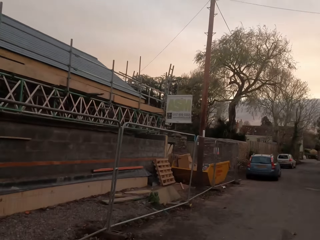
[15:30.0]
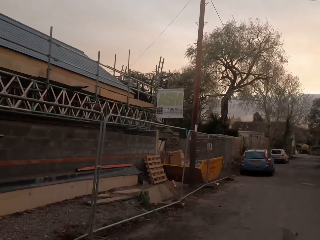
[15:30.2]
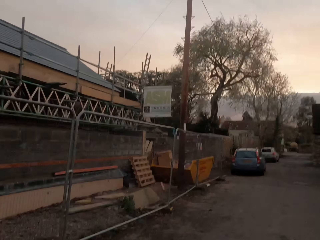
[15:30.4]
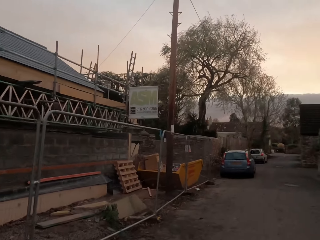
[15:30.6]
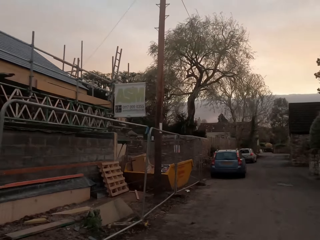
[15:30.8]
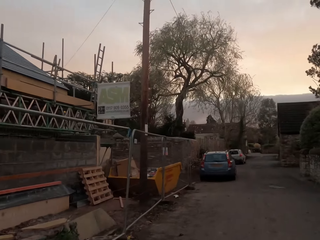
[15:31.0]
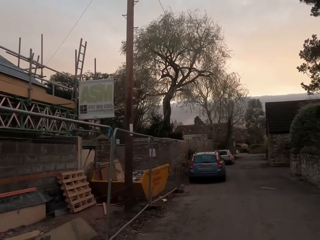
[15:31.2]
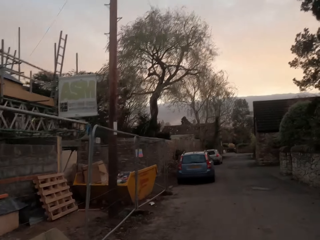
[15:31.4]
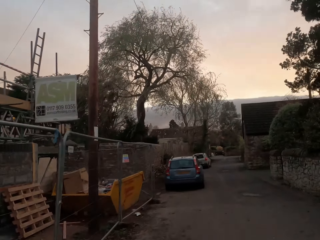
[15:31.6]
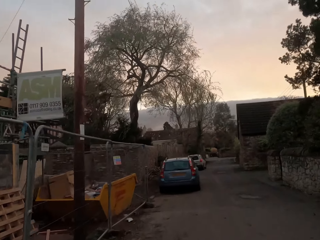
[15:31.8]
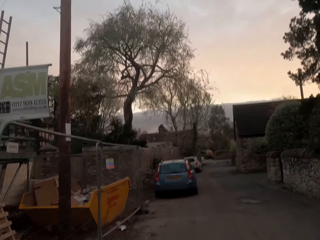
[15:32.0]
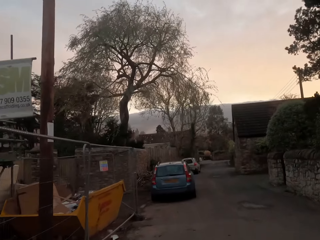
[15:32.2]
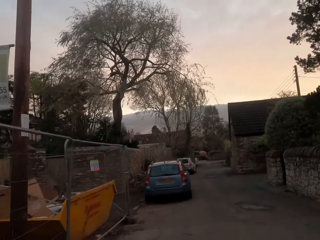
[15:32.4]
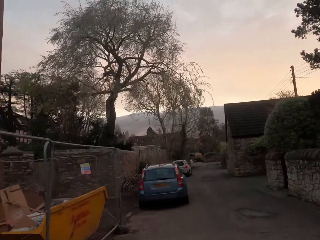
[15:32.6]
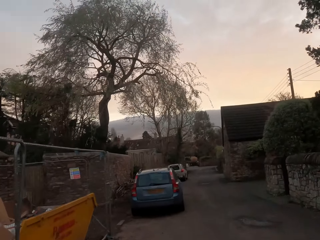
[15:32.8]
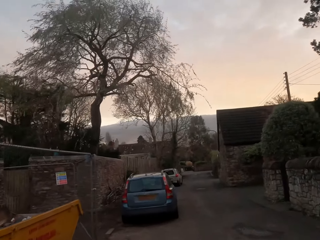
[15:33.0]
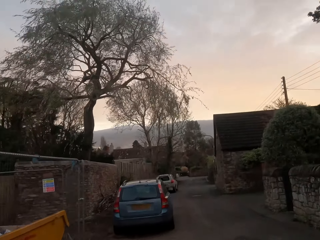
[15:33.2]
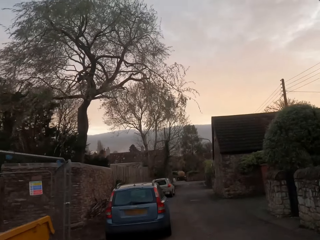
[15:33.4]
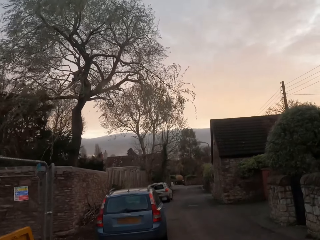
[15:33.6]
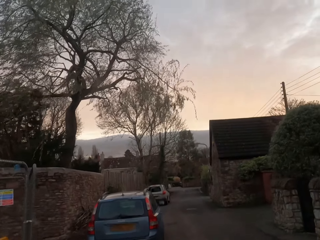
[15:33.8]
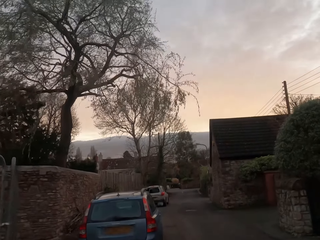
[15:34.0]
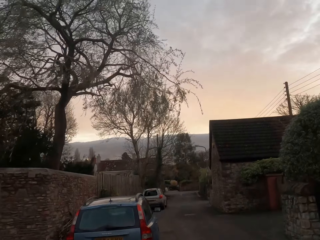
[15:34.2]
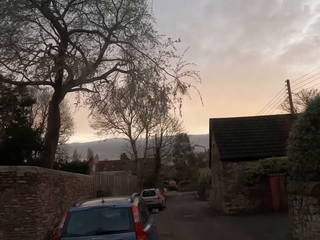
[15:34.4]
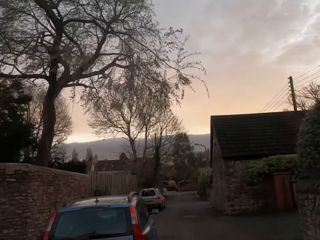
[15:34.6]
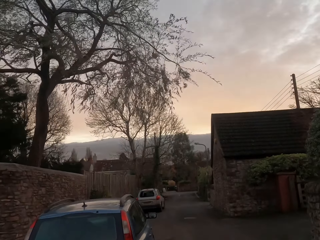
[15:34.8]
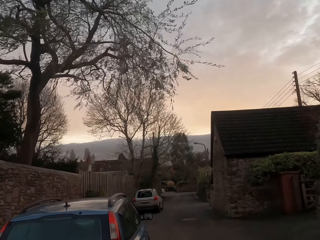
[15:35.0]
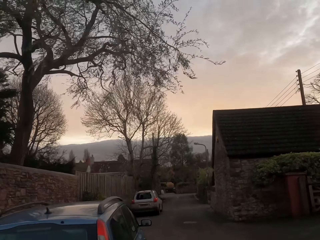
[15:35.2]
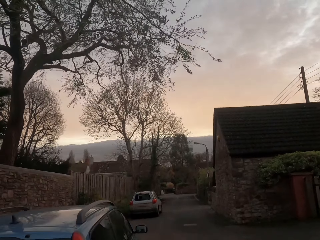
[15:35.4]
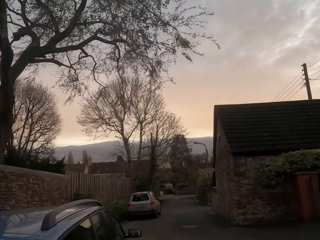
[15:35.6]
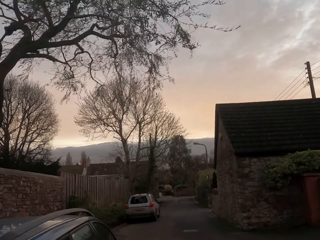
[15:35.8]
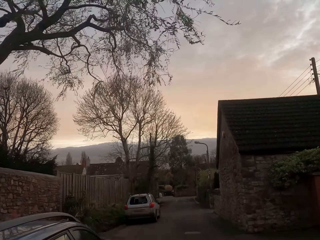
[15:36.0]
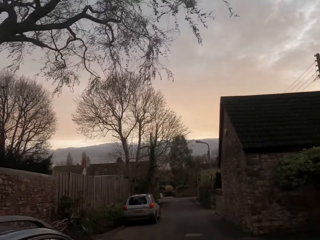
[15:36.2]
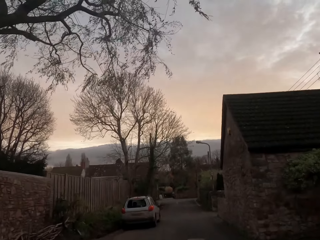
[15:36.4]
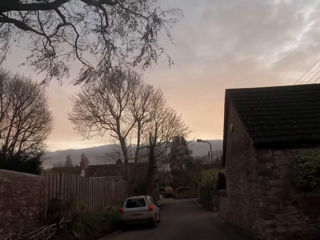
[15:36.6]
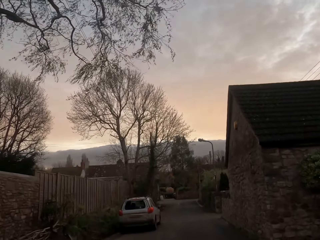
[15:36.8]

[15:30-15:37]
The camera wearer walks on the driveway.

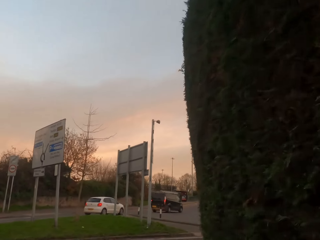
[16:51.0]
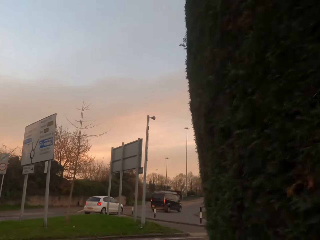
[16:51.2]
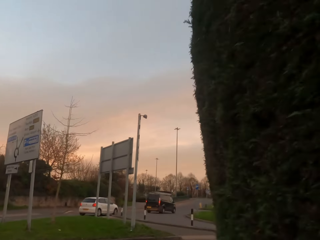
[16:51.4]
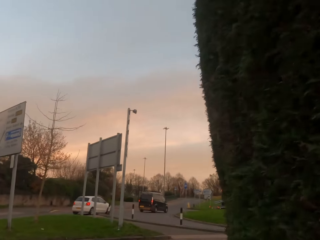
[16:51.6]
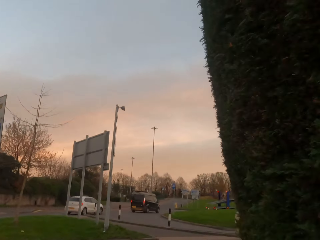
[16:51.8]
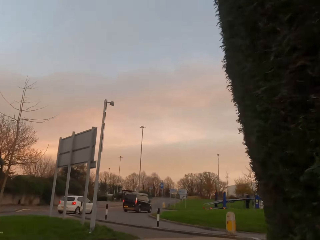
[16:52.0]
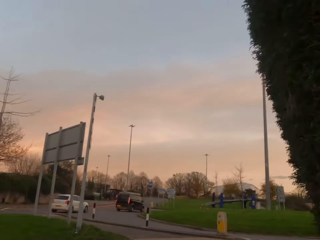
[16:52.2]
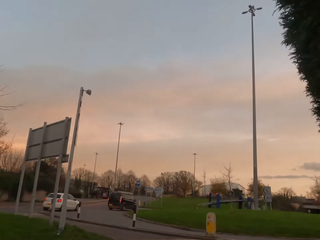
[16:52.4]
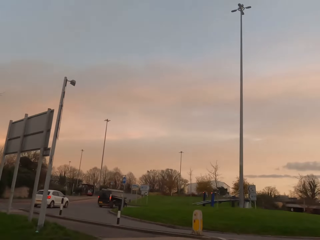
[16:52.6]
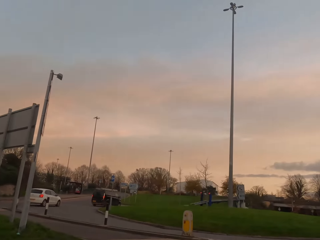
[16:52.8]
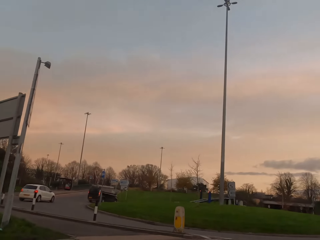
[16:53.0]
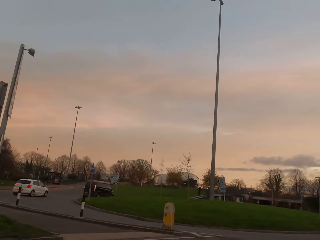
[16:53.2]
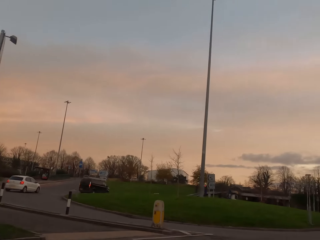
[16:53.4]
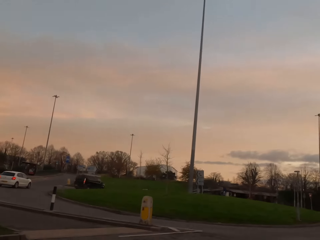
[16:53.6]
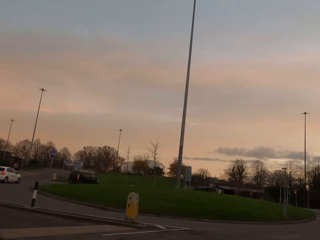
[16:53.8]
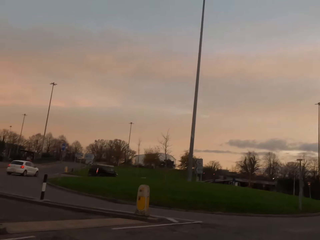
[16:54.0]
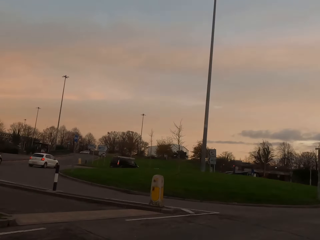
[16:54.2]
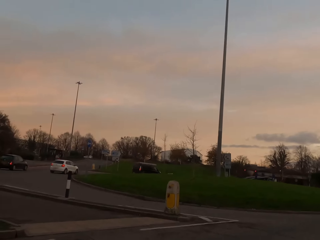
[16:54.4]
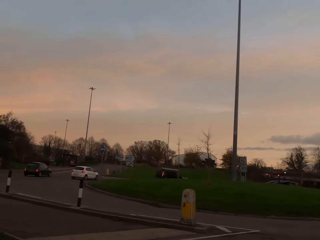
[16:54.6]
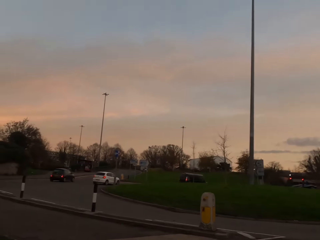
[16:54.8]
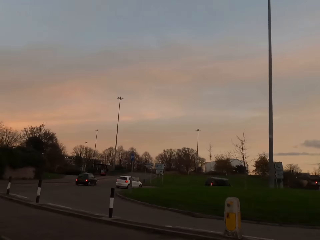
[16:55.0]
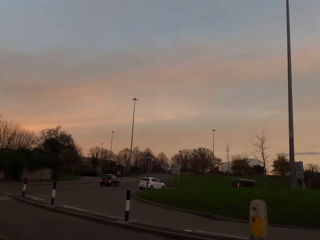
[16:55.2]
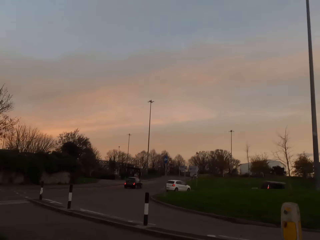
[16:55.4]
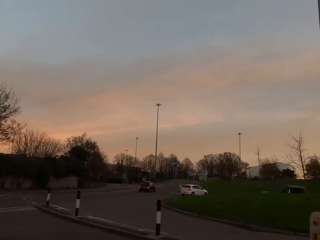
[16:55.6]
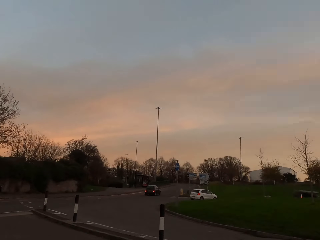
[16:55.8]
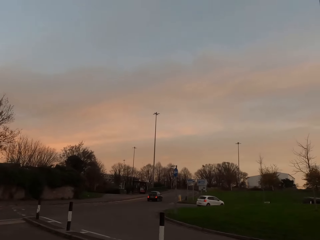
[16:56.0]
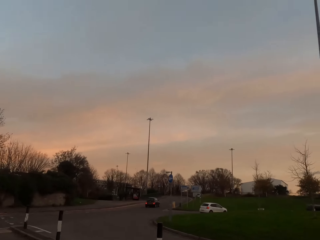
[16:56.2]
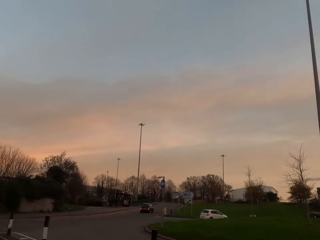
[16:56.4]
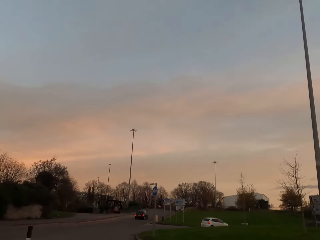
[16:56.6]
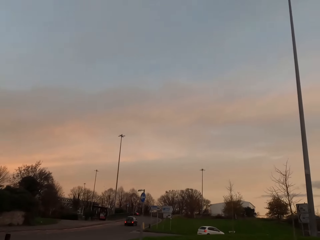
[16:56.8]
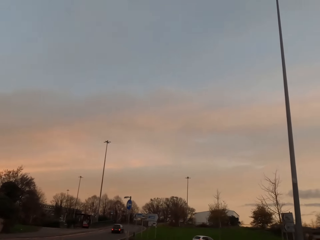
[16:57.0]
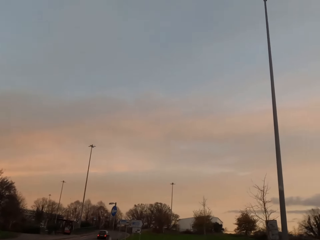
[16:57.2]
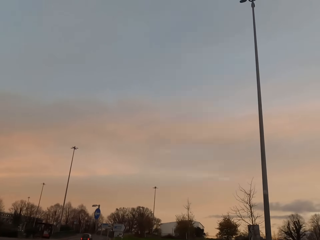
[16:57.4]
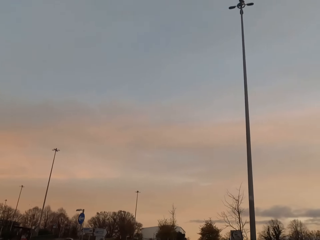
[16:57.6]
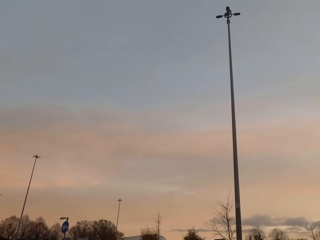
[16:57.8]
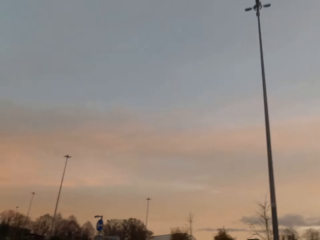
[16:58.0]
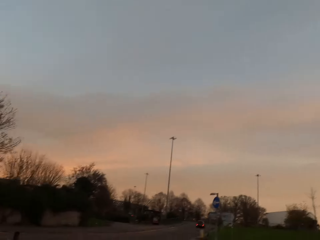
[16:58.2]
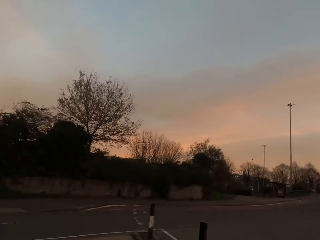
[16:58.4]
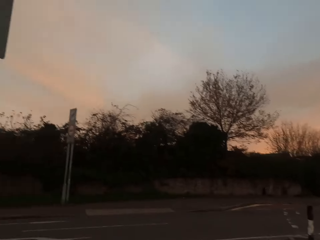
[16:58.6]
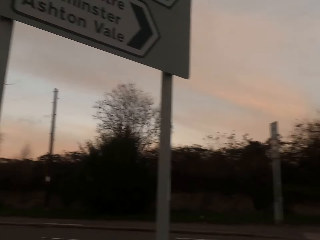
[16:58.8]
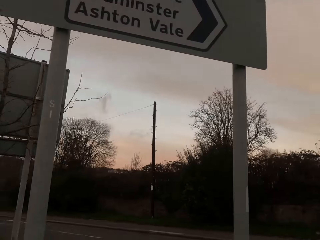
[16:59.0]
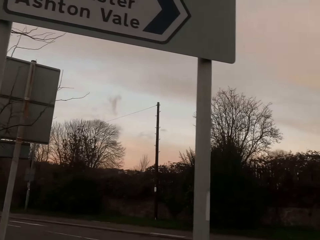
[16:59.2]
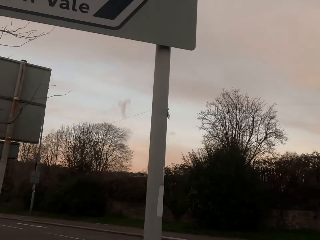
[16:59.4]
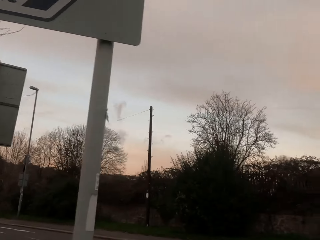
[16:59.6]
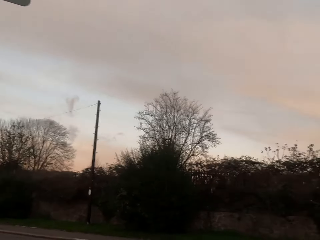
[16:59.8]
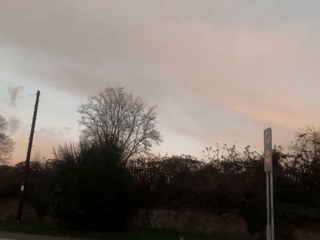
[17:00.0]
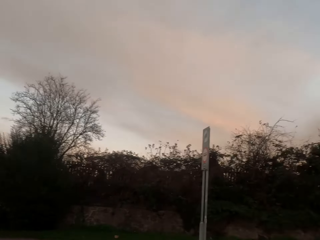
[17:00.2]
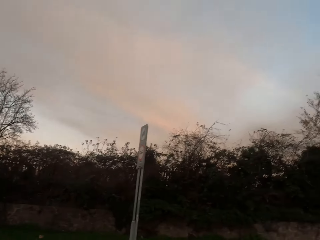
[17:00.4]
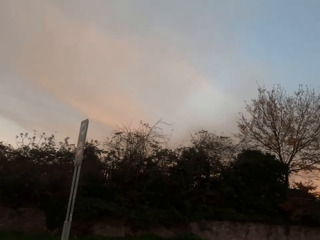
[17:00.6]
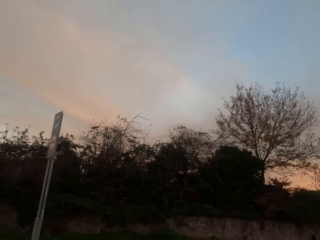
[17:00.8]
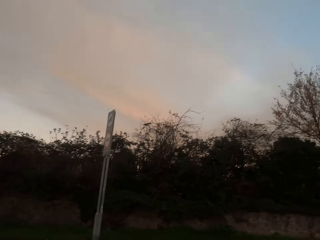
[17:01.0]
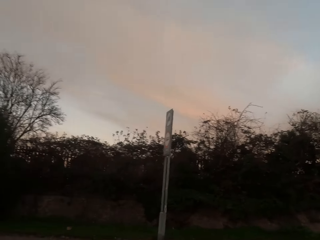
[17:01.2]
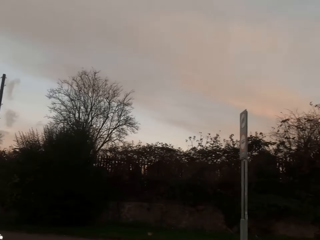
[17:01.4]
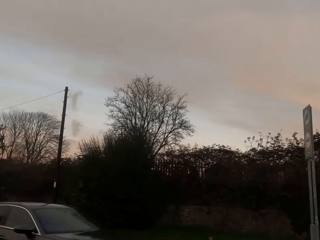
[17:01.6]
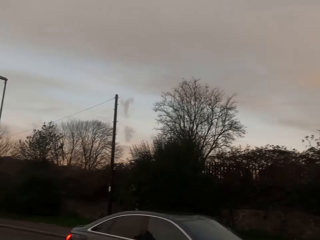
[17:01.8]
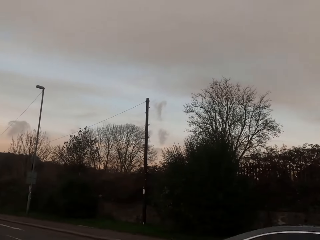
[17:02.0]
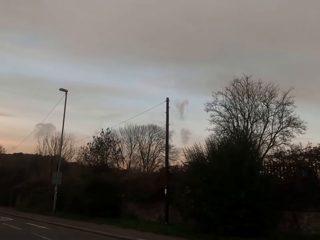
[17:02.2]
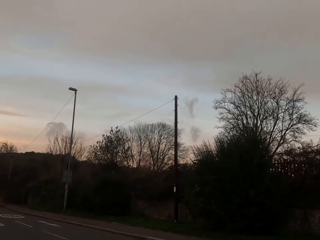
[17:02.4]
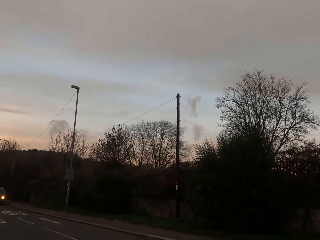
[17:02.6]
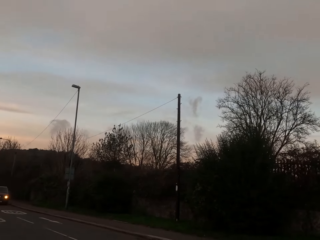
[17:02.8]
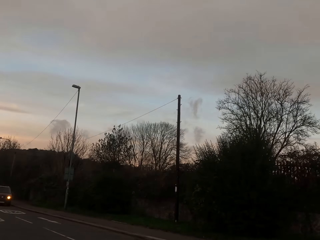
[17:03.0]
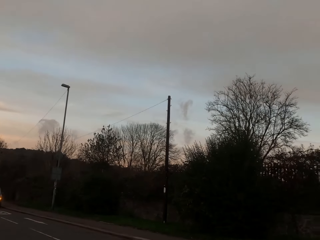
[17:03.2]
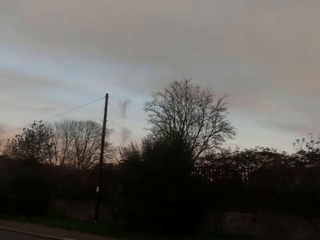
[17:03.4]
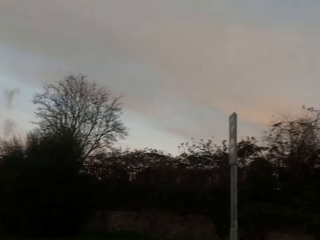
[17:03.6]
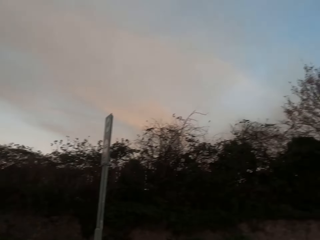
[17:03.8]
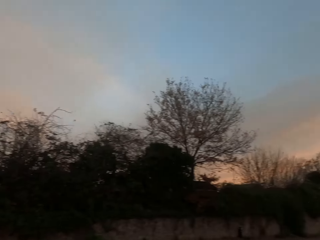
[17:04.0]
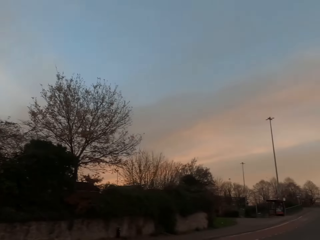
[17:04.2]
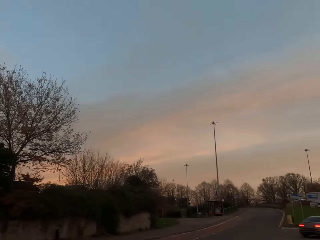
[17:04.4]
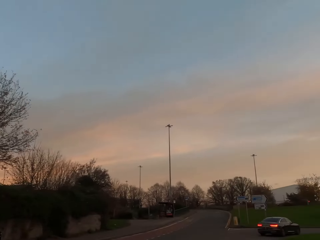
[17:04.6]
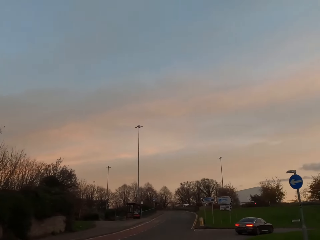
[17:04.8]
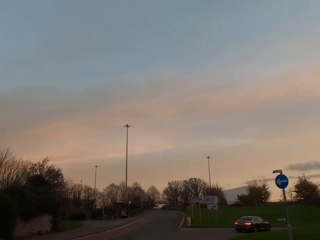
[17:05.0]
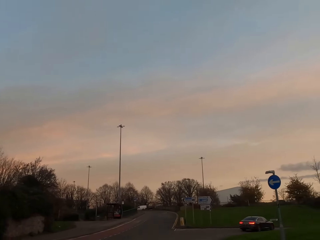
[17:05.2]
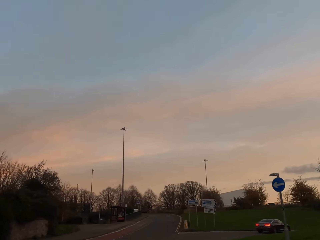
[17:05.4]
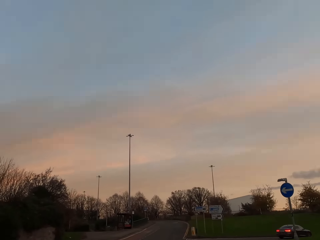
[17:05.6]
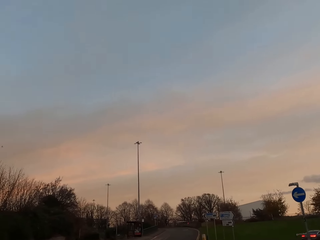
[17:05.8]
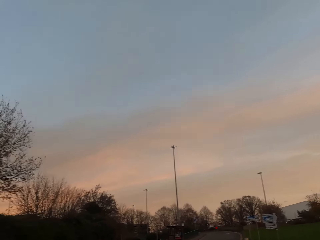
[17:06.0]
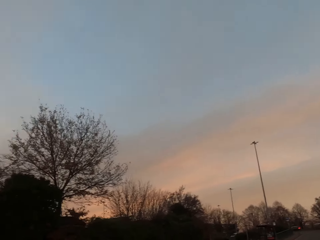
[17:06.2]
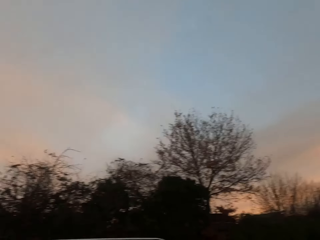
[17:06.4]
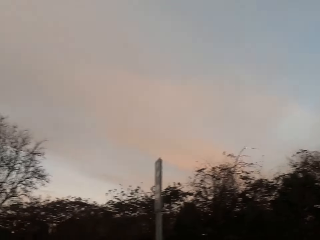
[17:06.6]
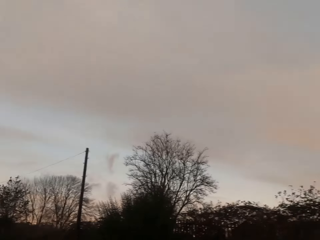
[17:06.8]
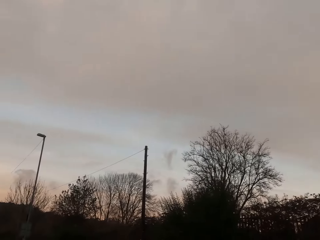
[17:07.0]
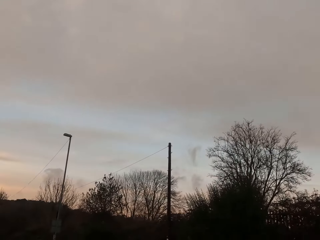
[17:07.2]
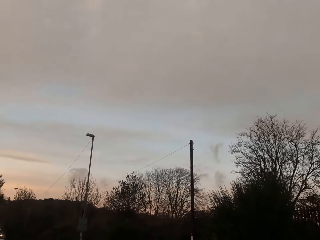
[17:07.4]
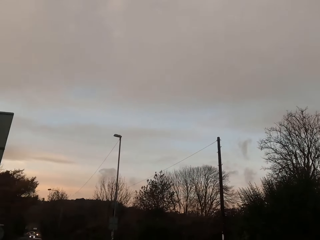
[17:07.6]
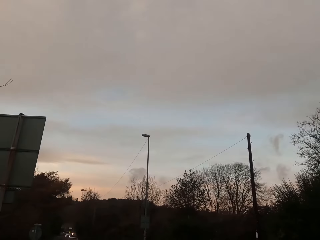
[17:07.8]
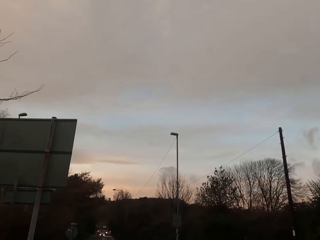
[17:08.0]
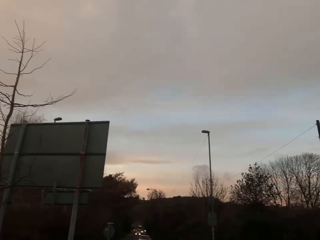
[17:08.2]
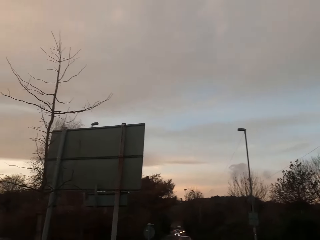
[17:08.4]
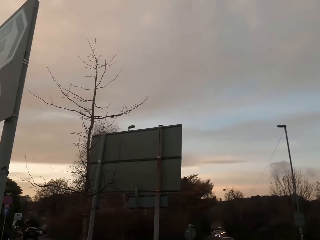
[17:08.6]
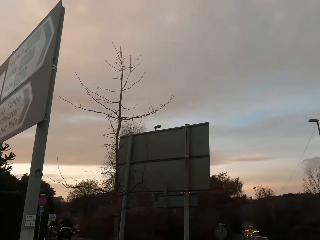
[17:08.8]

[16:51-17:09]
The camera wearer looks around. A black car drives past the camera wearer. A black van drives past the camera wearer.
